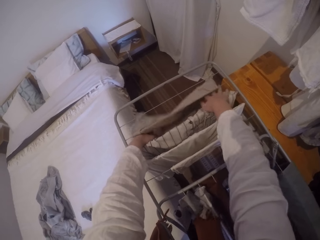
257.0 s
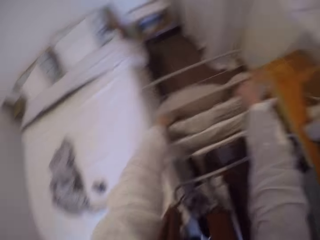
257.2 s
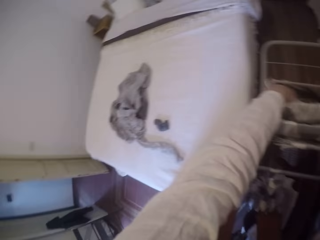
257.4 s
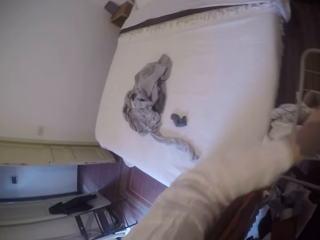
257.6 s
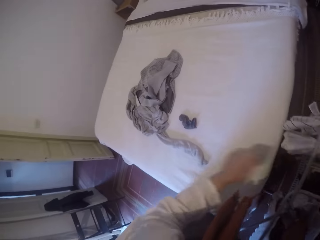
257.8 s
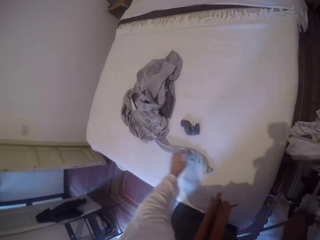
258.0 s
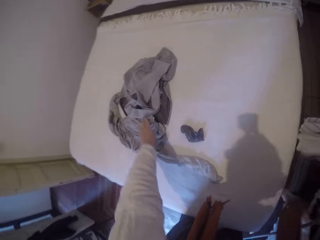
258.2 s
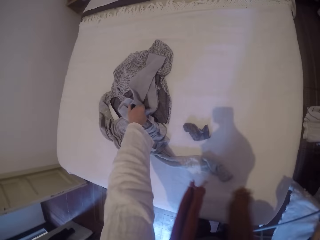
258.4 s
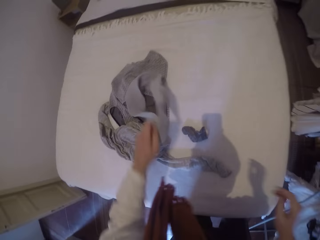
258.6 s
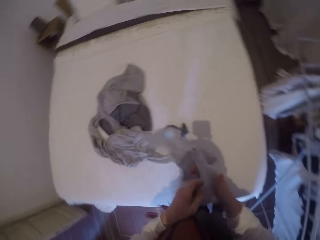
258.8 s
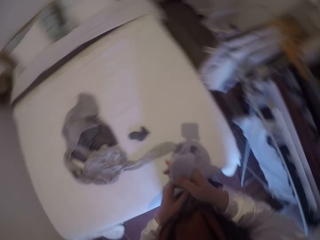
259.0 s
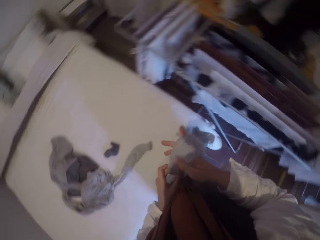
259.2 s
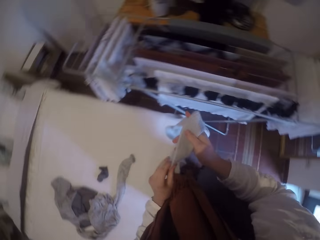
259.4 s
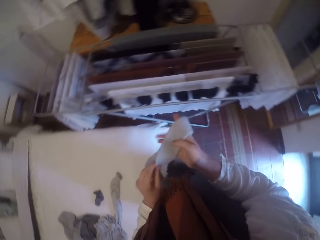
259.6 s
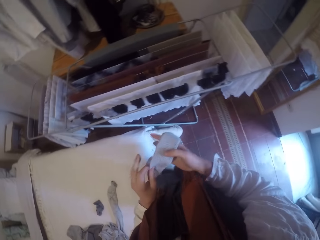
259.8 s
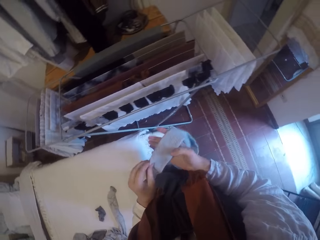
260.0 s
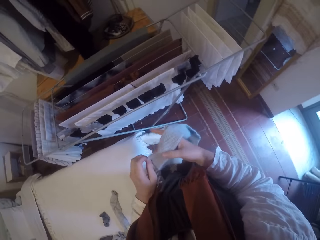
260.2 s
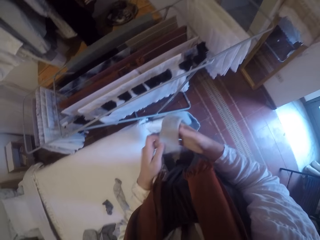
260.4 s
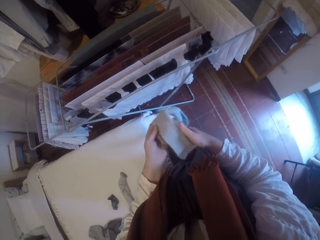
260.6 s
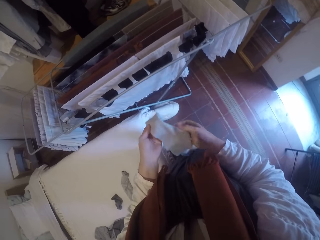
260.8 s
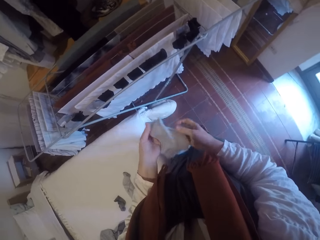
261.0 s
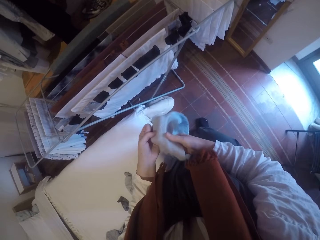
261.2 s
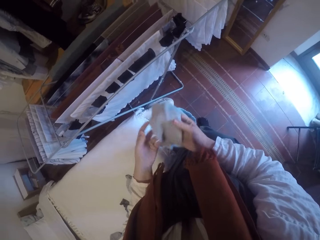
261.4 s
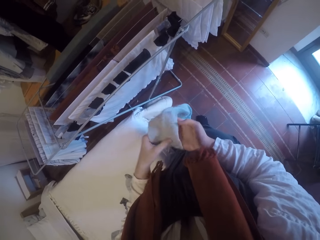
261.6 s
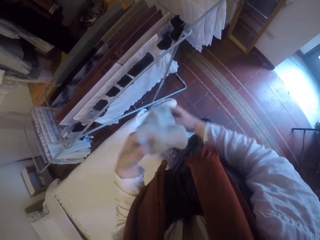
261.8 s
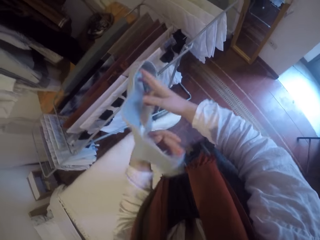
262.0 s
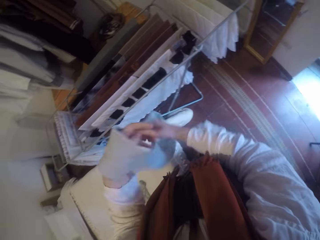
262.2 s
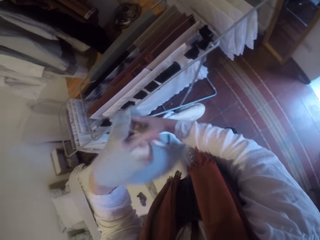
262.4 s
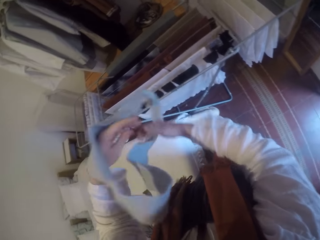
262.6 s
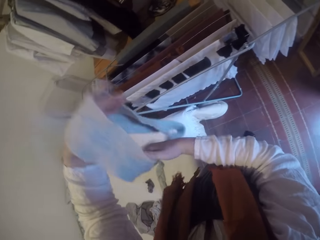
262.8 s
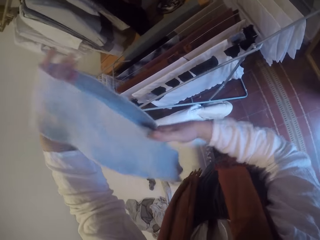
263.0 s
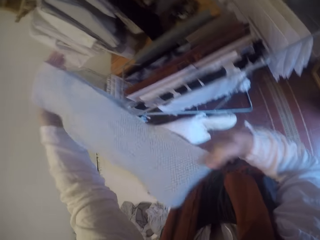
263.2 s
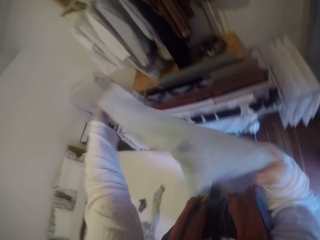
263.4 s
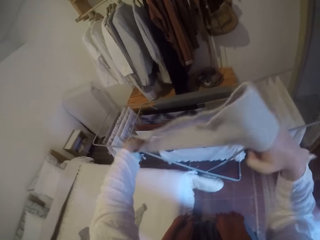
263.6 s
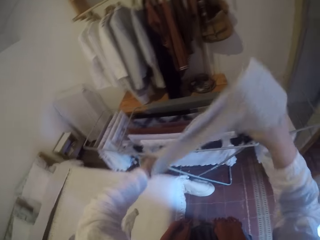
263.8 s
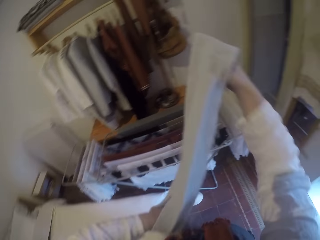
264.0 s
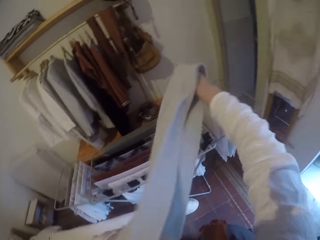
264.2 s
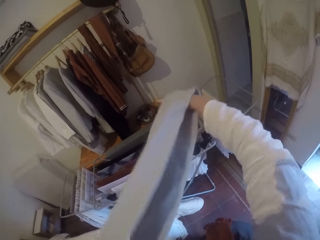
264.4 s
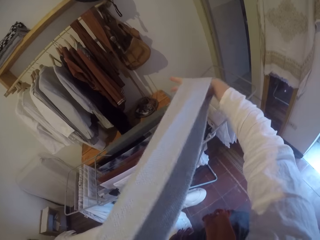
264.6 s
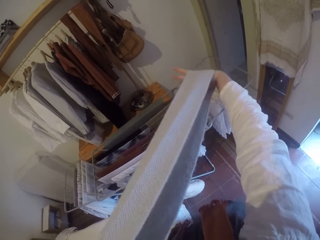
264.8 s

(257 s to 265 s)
The camera wearer picks a cloth. She adjusts the cloth with her hands.

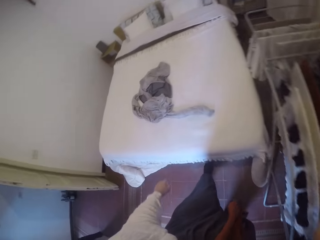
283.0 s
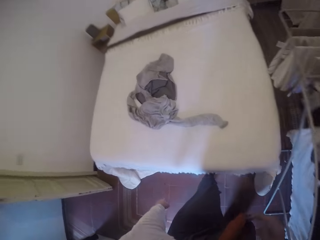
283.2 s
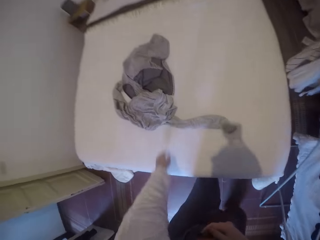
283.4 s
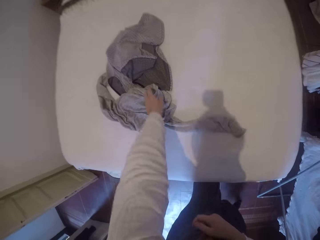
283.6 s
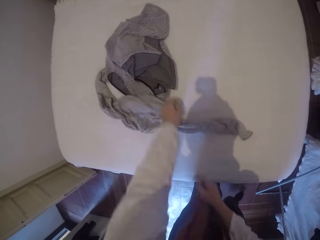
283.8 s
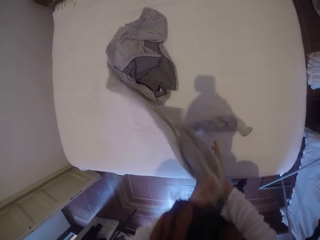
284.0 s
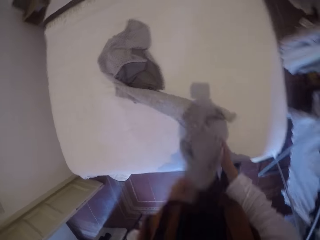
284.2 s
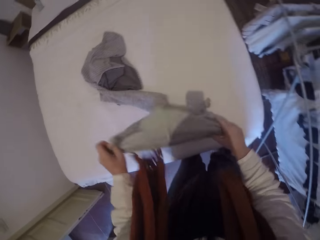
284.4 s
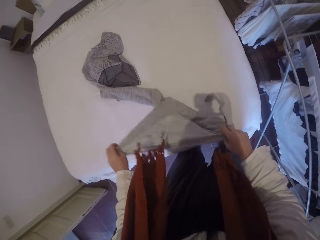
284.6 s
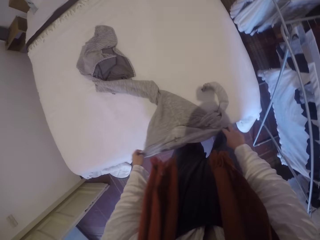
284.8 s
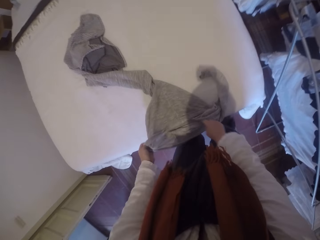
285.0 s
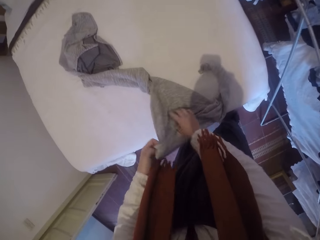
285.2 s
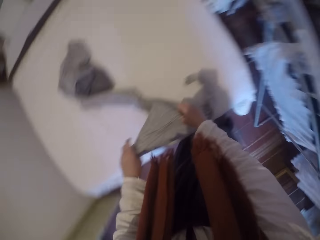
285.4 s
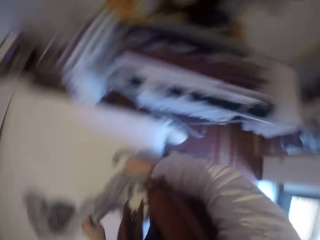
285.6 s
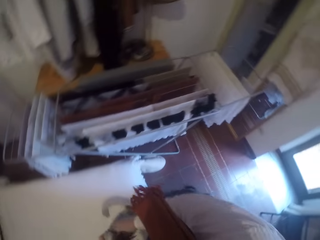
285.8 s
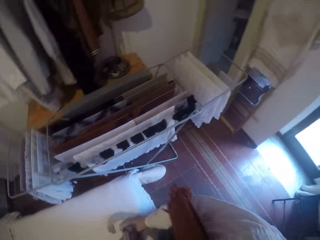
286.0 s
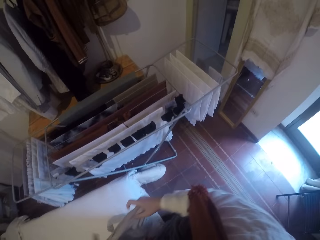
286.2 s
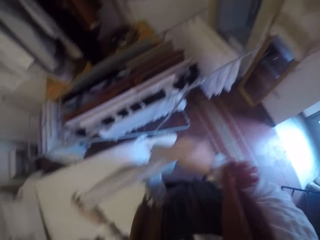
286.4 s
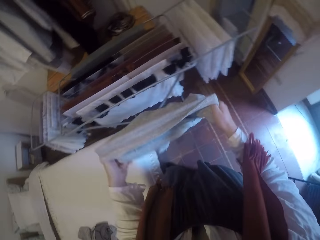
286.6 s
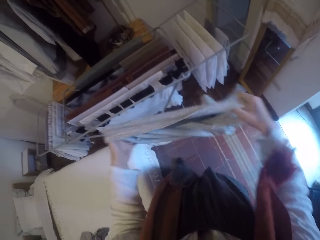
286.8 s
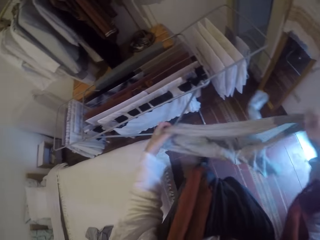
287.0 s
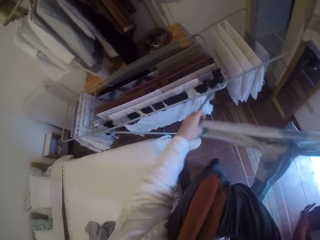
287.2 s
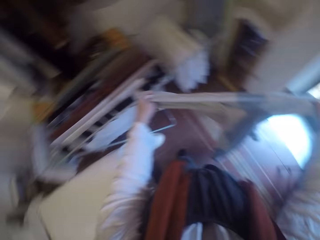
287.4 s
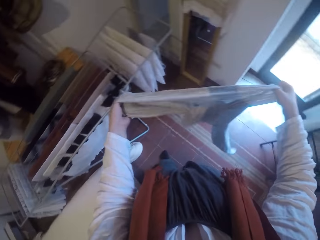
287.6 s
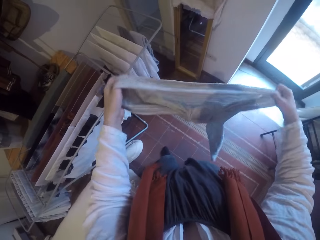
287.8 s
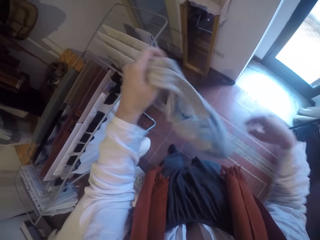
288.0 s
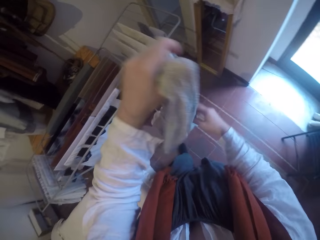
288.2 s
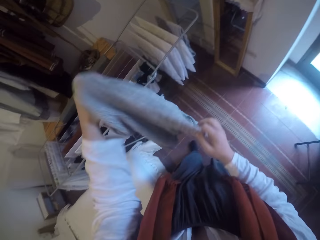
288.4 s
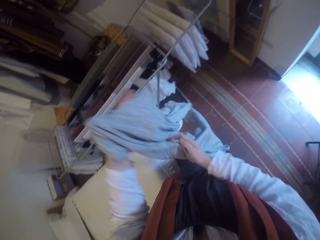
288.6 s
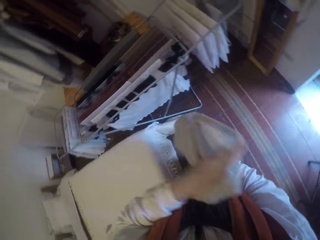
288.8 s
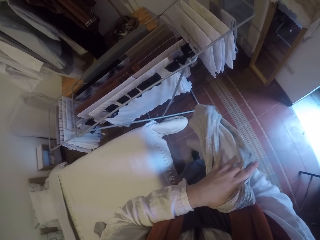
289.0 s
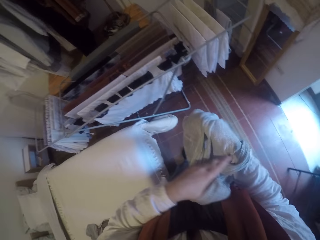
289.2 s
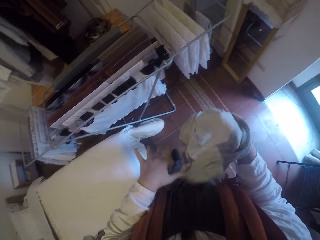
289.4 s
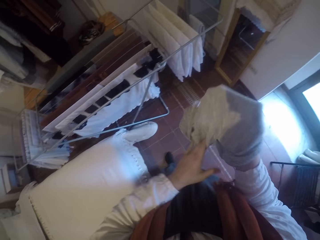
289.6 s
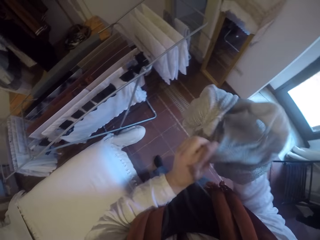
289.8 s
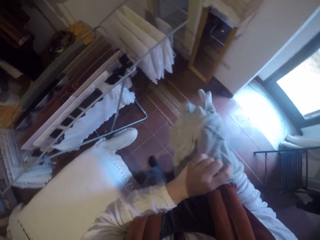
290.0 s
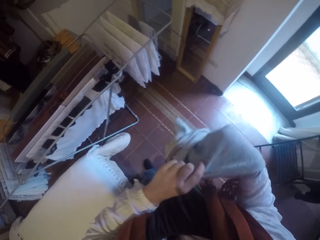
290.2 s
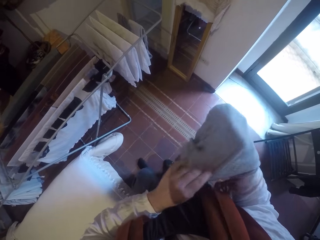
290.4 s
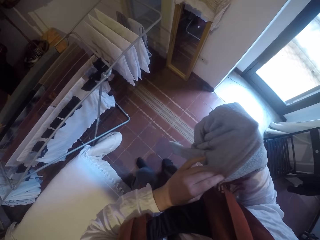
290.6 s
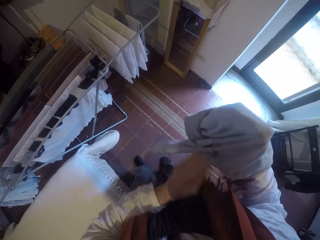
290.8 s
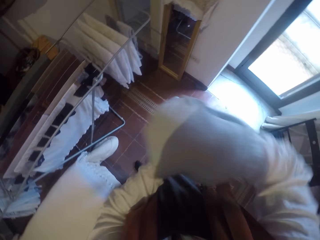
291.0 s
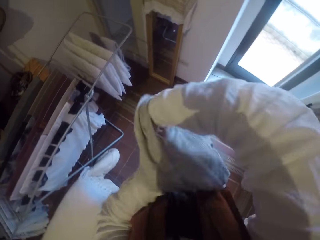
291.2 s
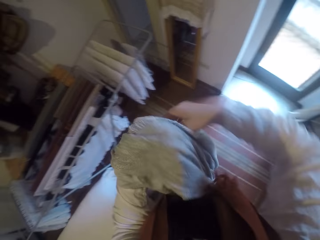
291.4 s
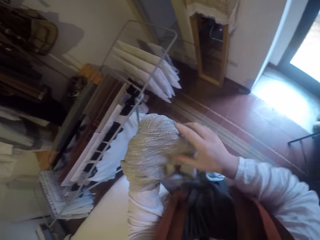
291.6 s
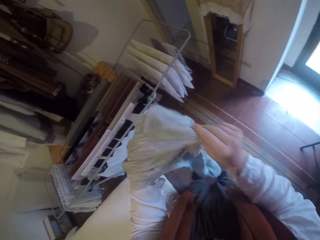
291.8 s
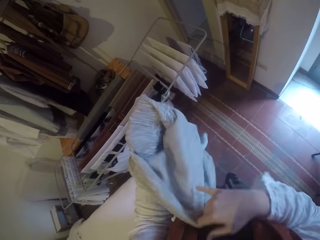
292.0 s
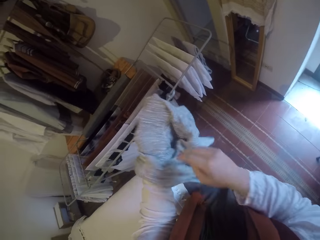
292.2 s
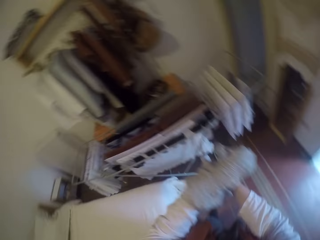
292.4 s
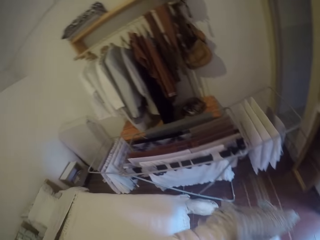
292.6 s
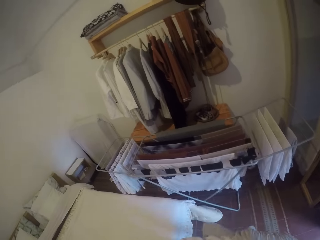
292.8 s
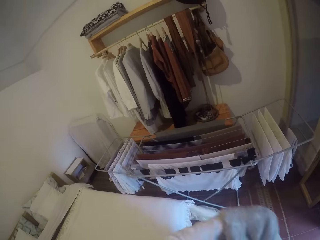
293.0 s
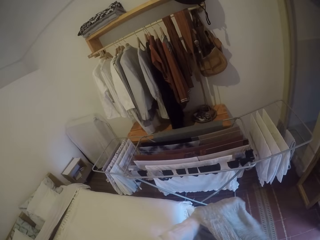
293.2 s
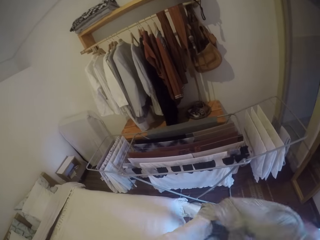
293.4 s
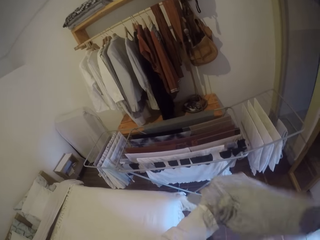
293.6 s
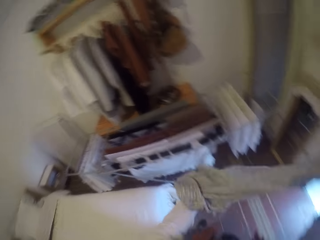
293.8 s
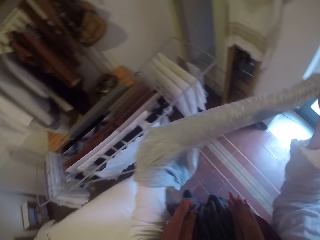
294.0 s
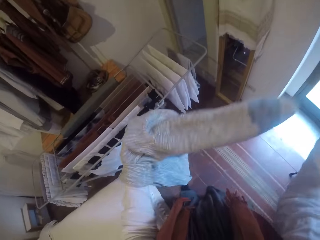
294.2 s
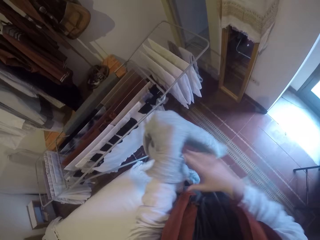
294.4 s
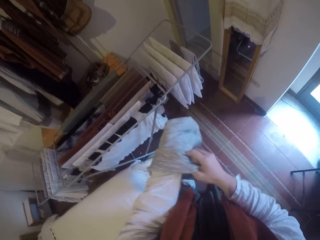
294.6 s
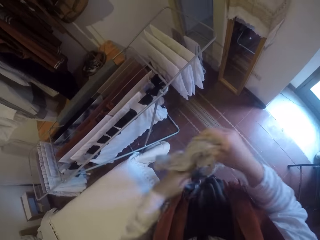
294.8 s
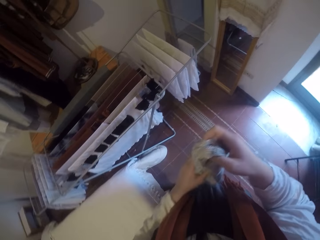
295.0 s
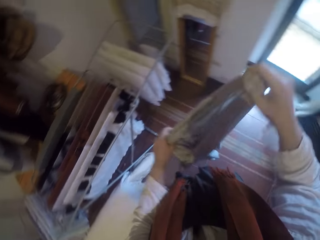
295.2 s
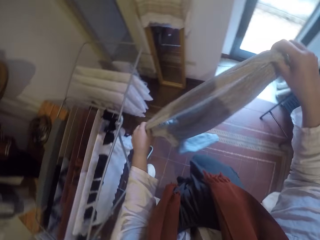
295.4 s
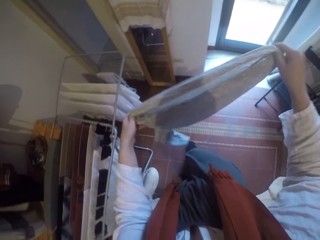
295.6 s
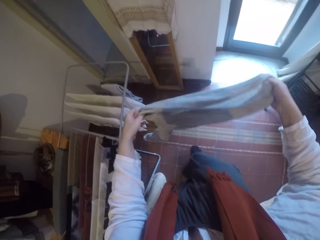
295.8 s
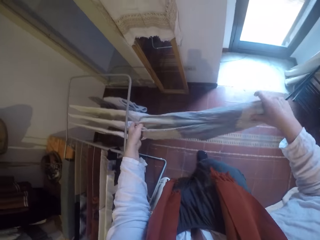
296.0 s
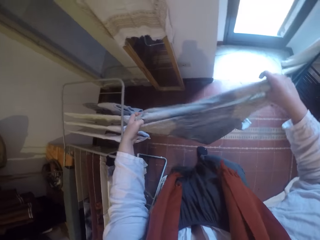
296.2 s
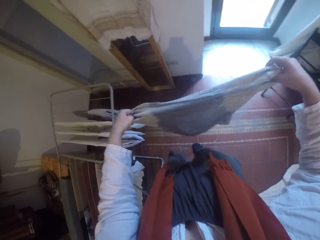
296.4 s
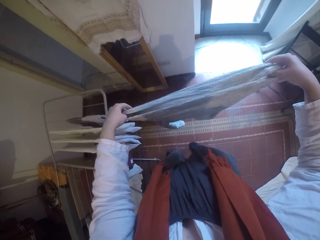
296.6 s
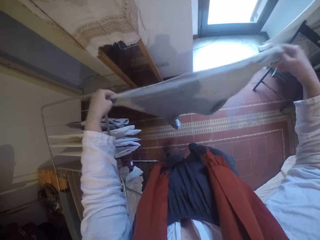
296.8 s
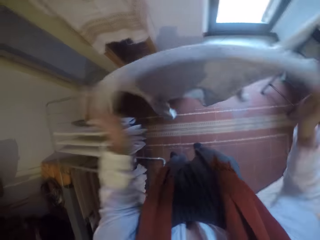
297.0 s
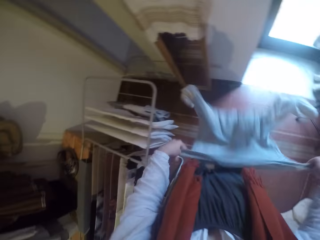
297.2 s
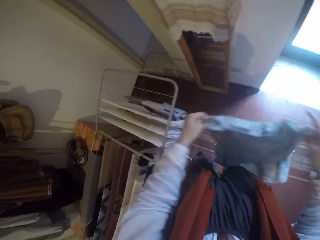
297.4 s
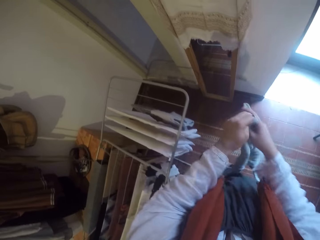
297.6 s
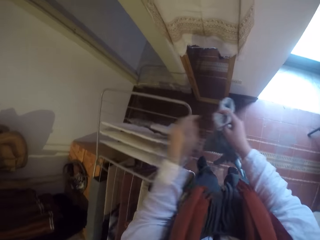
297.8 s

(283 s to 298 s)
The camera wearer picks a cloth. They turn the top inside out. They flap the top.
